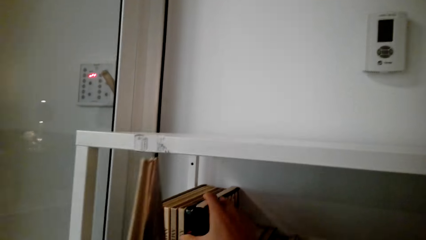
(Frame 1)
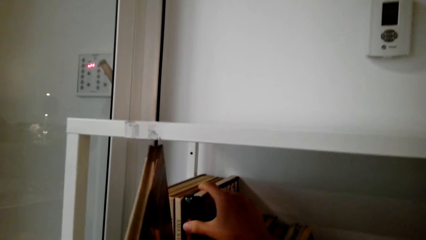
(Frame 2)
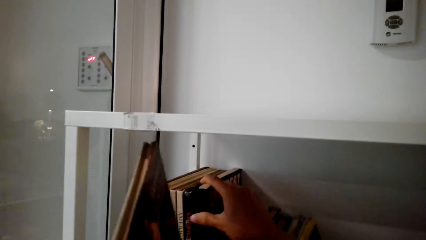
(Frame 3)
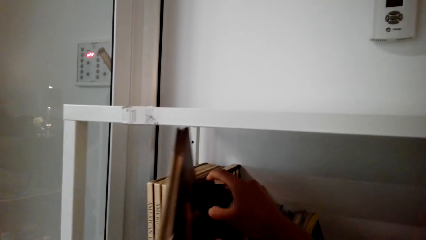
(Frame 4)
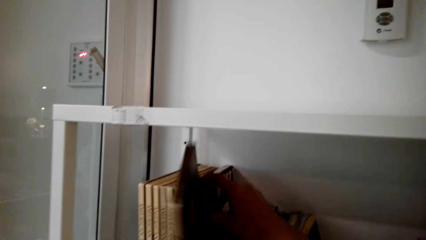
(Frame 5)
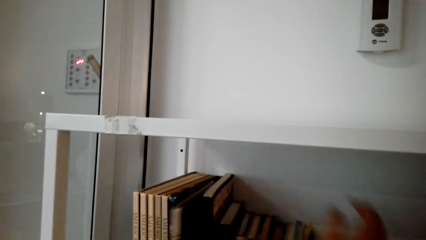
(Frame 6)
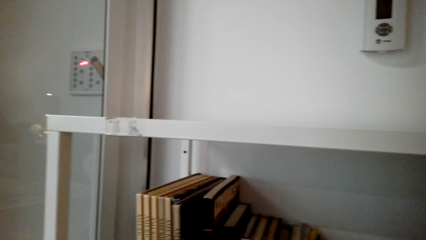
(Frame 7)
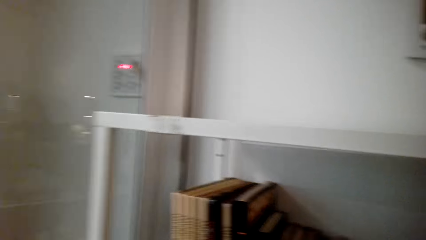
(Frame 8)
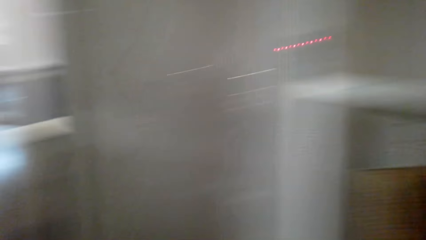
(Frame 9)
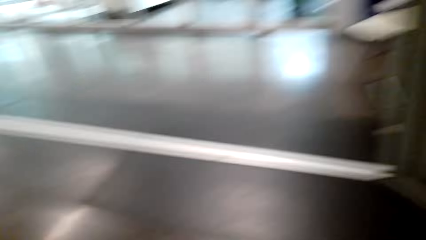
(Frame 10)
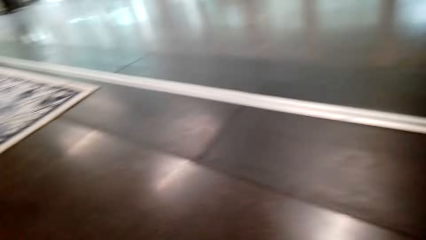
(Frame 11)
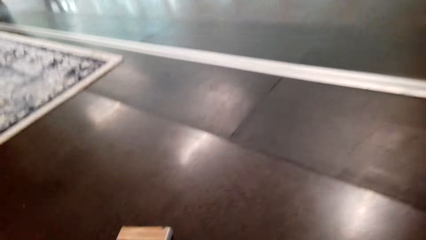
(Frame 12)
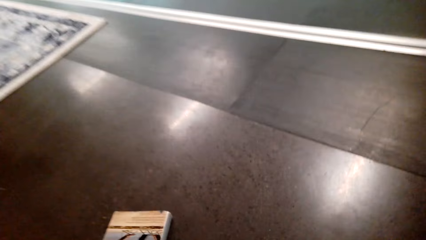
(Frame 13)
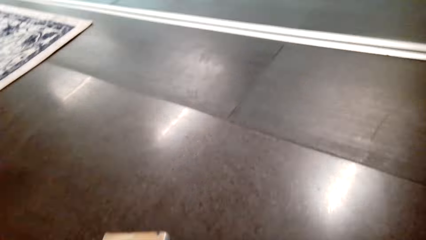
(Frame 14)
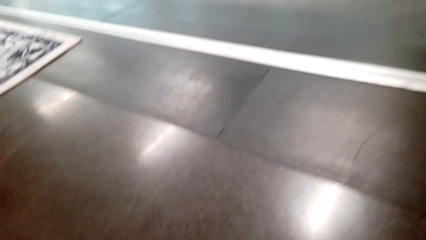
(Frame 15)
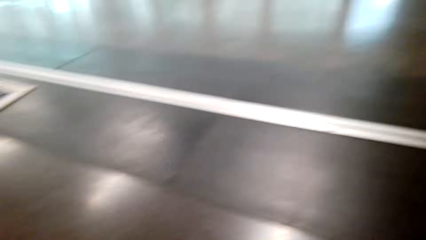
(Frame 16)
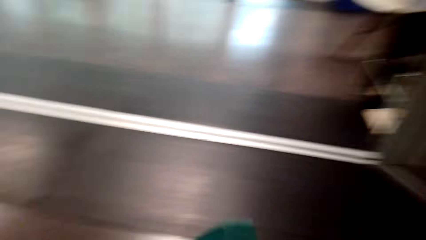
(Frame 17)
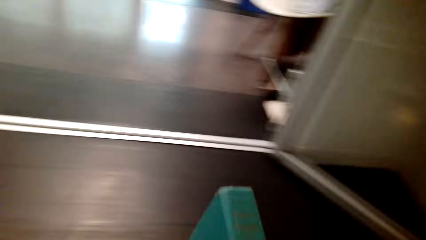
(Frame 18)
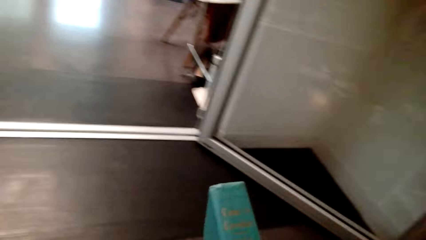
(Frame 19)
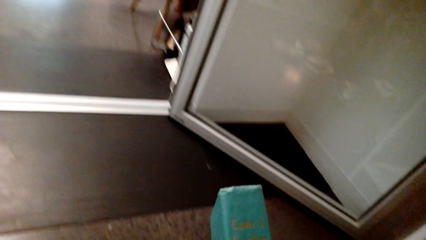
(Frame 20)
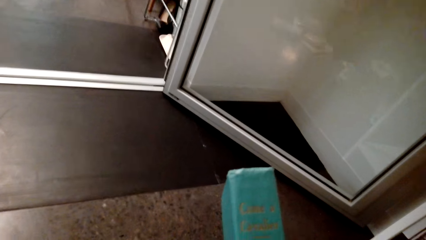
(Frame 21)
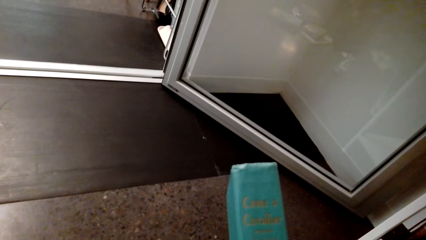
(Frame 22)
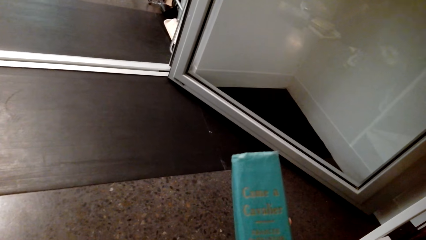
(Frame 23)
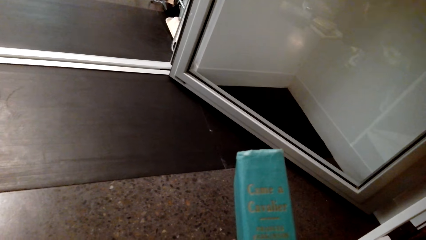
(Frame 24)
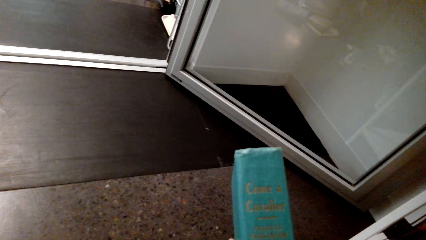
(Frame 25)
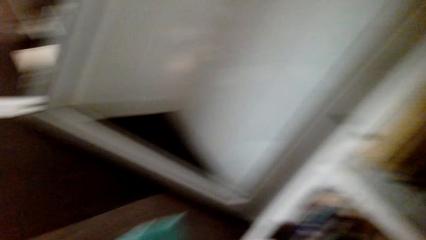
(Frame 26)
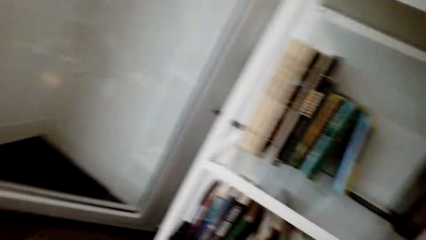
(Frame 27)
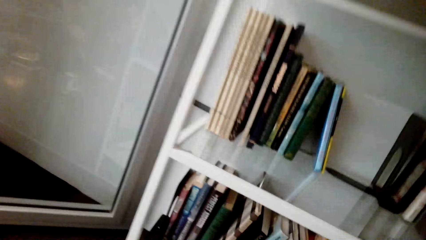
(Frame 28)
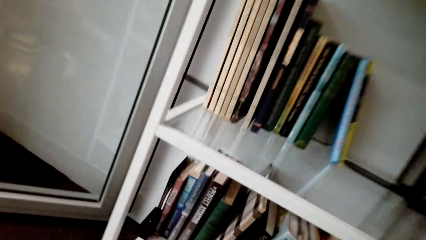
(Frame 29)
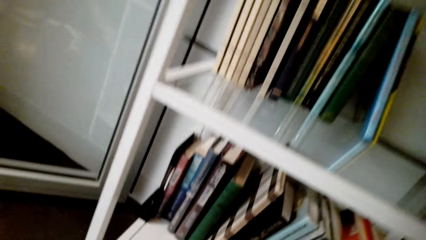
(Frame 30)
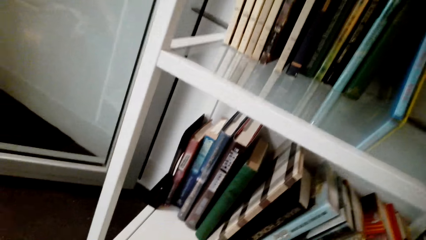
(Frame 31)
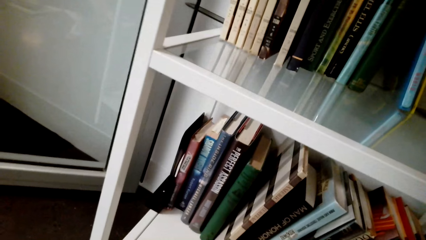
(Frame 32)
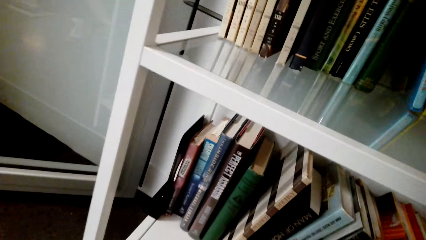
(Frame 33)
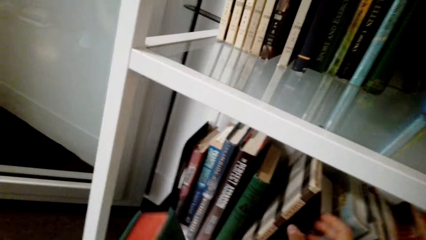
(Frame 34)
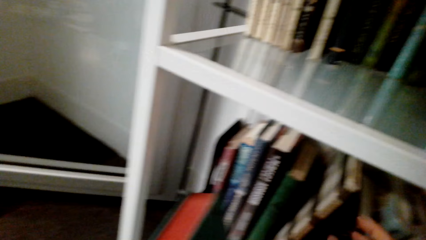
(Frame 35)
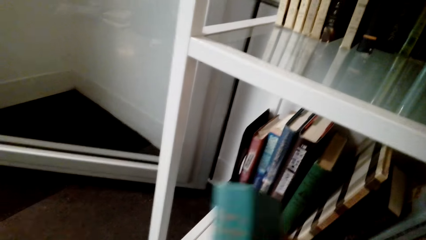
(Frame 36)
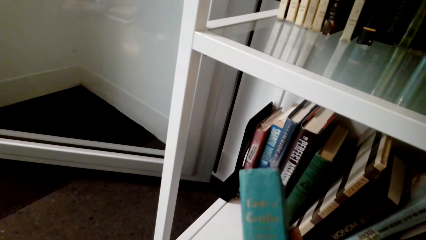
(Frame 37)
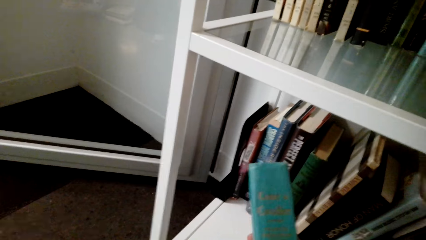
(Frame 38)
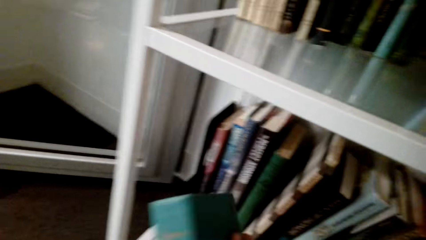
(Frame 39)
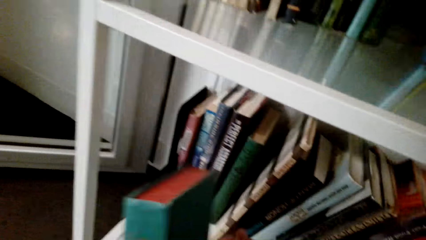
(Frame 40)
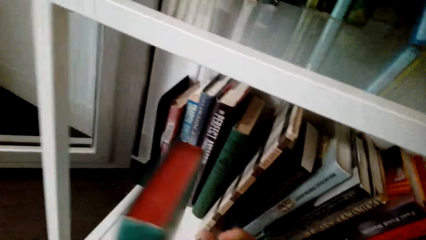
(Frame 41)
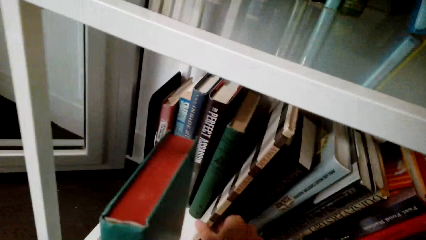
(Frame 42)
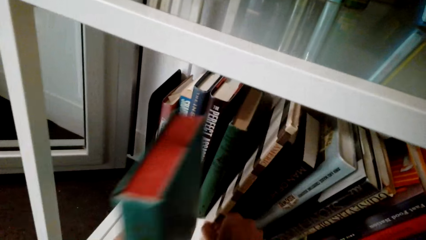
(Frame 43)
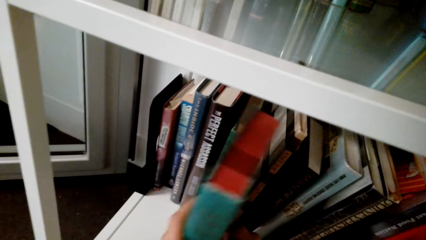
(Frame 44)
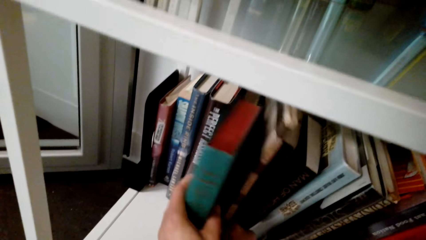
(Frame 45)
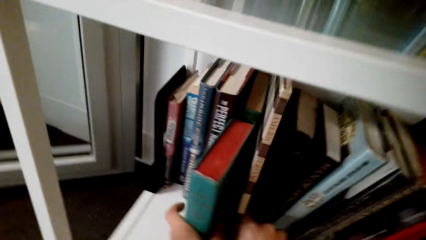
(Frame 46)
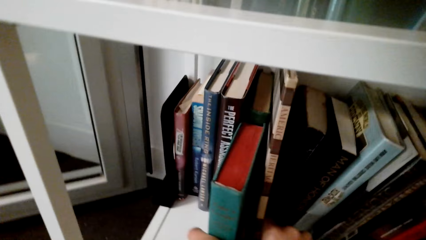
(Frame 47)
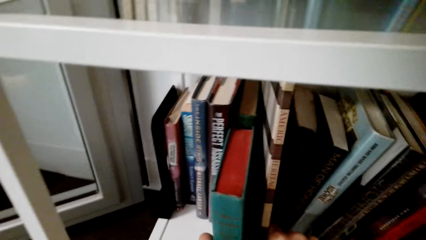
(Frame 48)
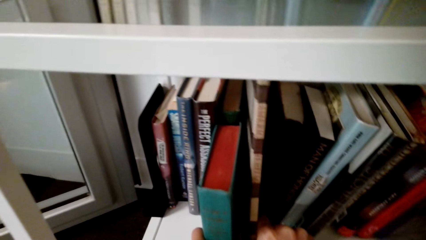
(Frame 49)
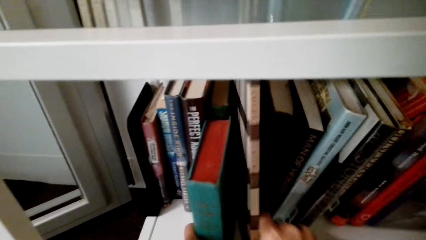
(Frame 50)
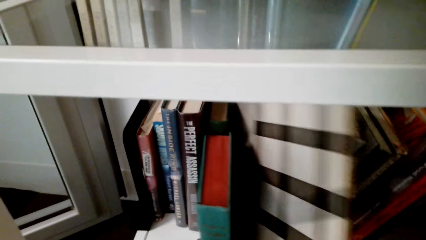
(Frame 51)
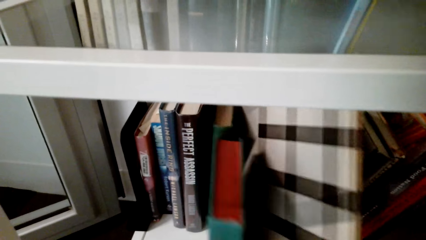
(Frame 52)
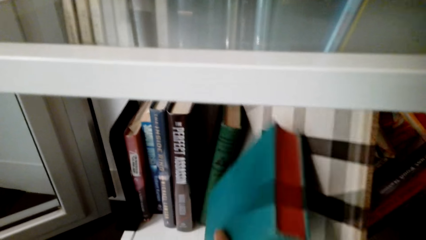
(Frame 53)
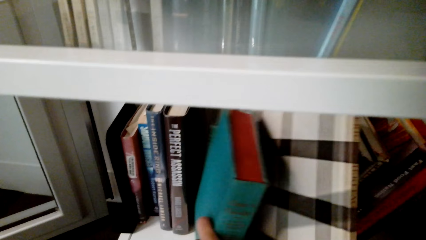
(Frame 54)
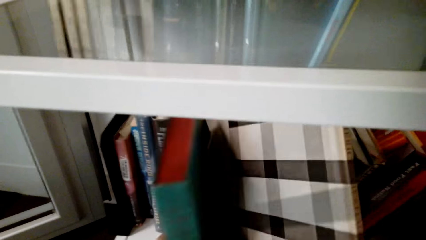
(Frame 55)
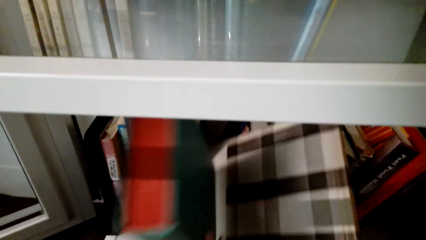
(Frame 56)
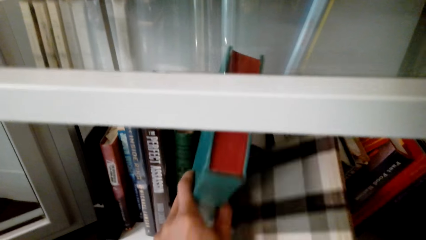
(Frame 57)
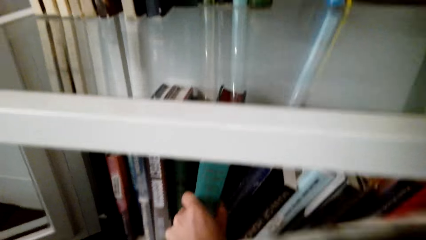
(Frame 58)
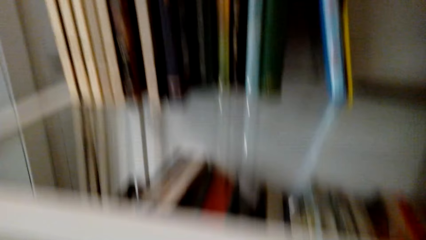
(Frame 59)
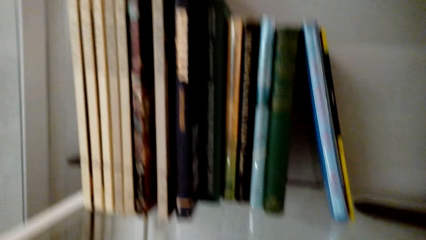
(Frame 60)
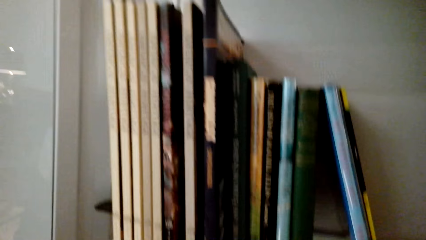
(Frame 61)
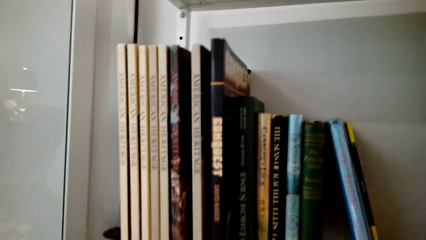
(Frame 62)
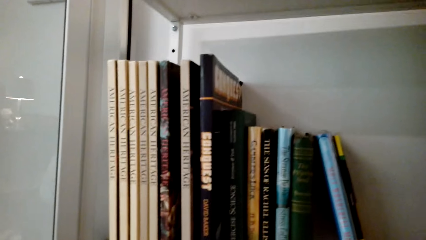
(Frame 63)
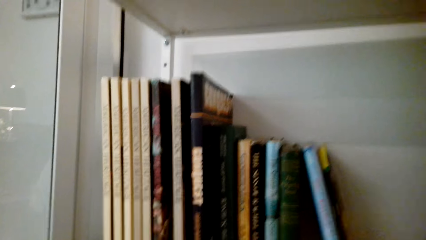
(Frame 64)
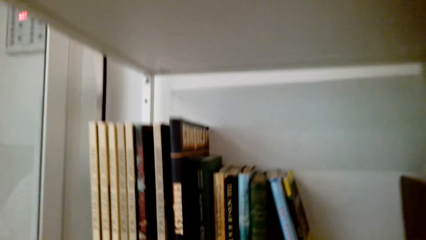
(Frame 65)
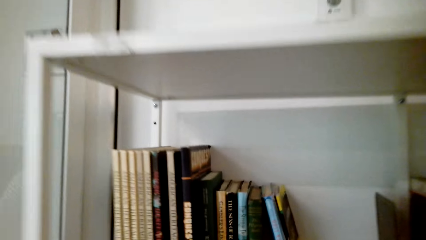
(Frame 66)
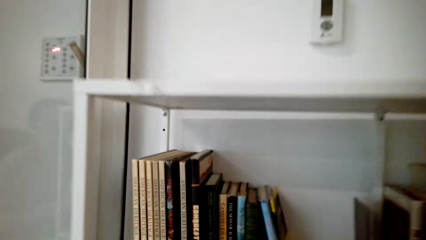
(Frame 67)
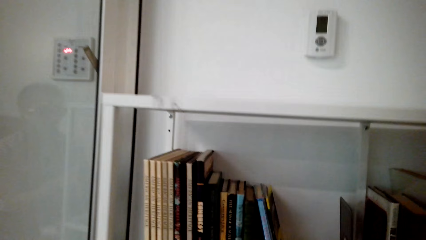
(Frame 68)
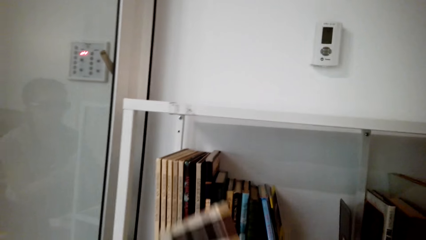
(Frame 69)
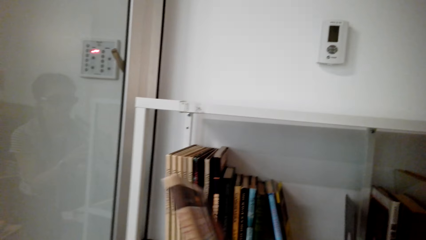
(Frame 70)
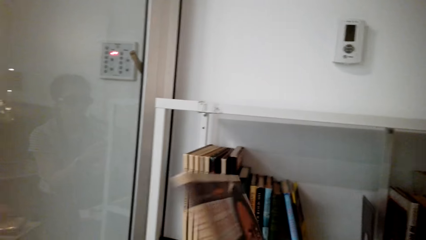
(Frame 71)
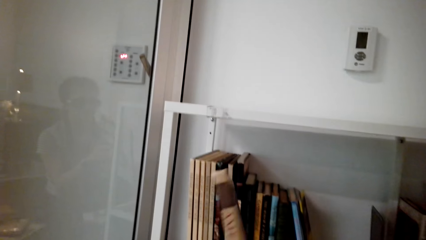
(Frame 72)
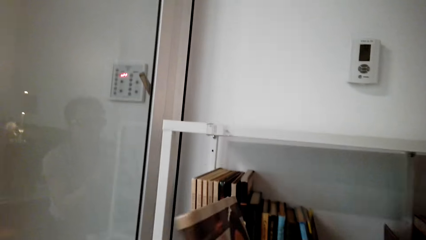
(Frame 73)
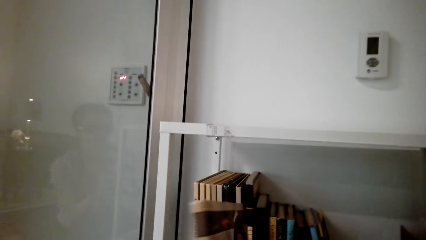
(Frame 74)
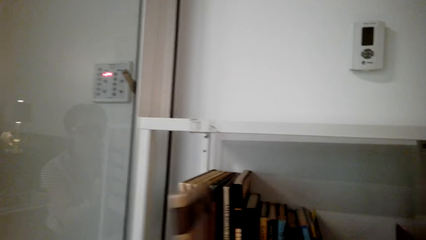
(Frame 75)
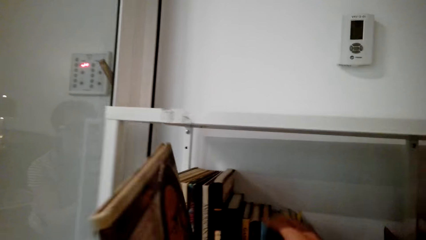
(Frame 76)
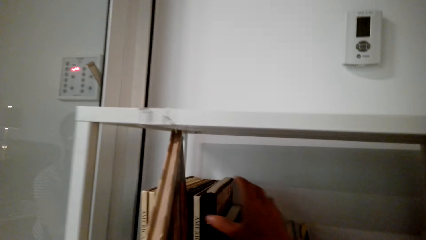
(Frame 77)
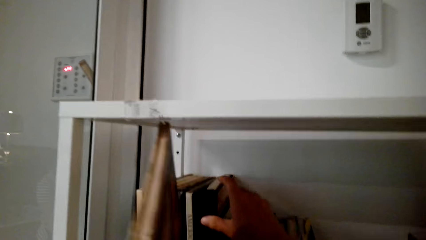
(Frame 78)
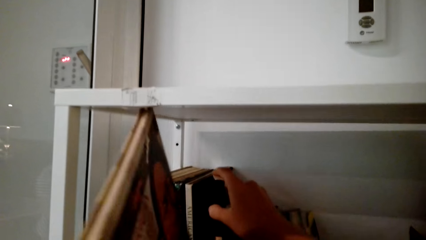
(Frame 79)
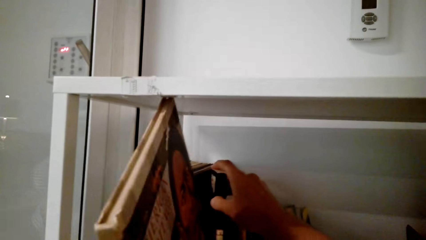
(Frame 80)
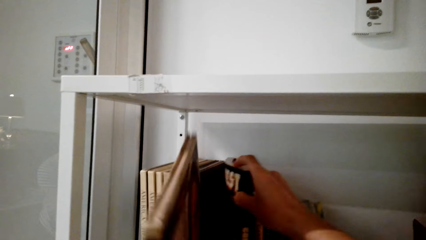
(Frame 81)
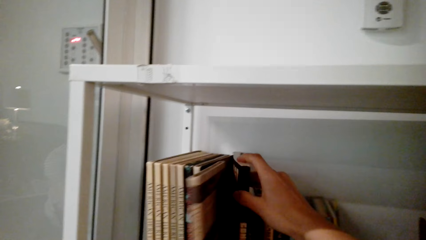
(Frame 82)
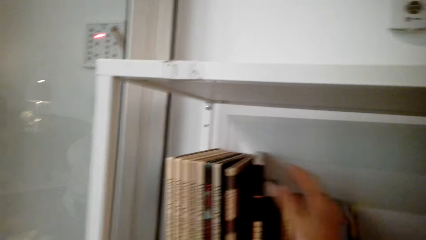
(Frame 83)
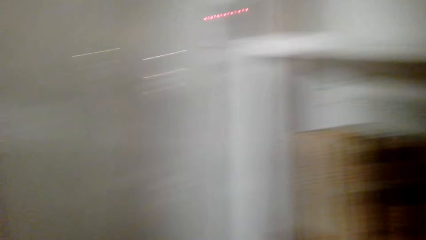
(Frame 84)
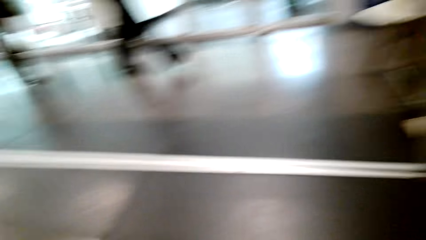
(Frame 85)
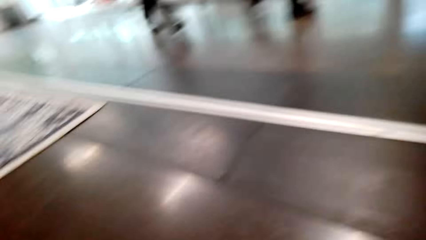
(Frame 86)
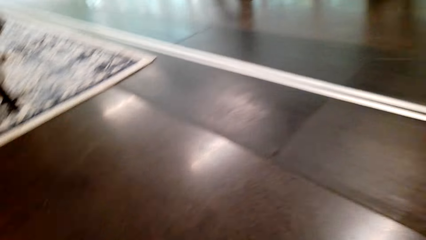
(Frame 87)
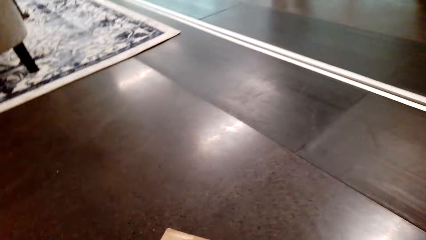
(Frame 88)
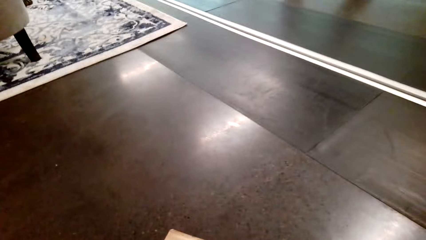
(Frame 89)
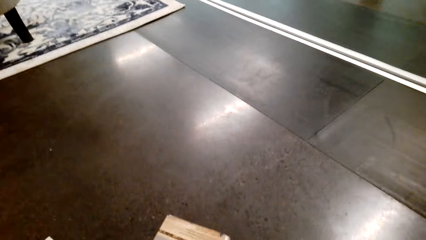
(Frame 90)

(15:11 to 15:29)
The camera wearer opens between the books on the bookshelf. They insert the book between other books. They read a book cover. They place the book on the bookshelf. They insert the book between other books. They open between the books on the bookshelf.
